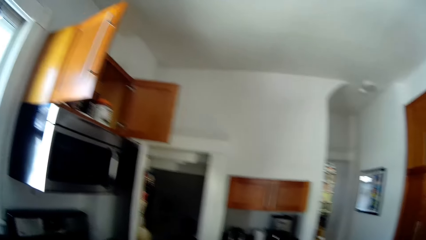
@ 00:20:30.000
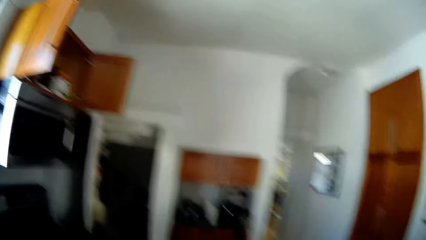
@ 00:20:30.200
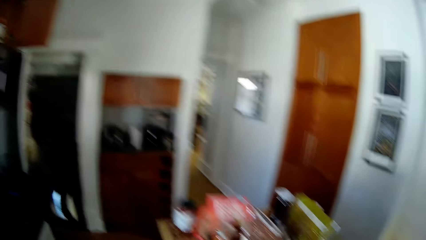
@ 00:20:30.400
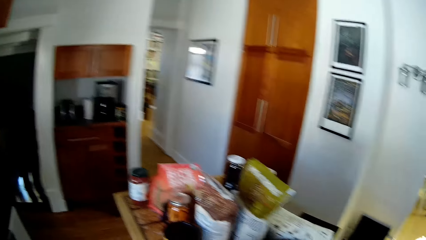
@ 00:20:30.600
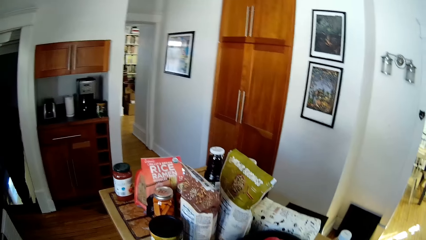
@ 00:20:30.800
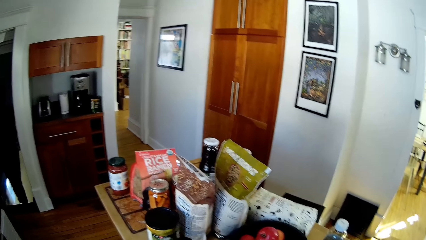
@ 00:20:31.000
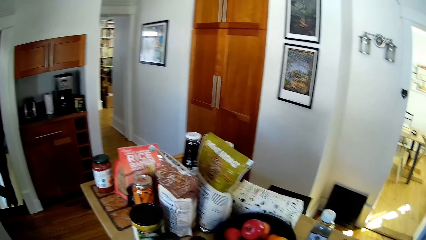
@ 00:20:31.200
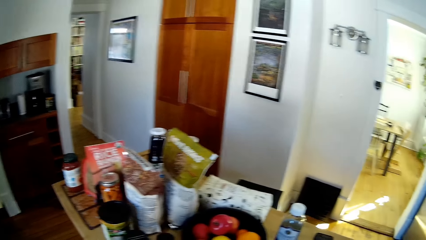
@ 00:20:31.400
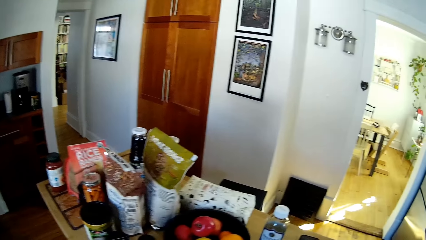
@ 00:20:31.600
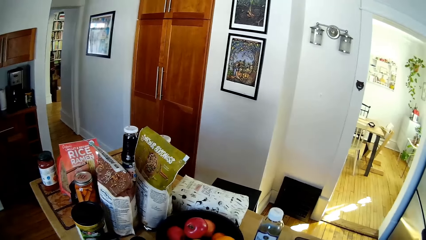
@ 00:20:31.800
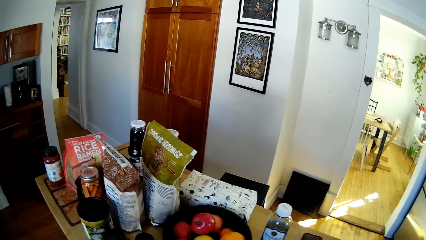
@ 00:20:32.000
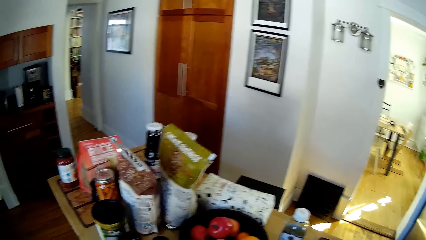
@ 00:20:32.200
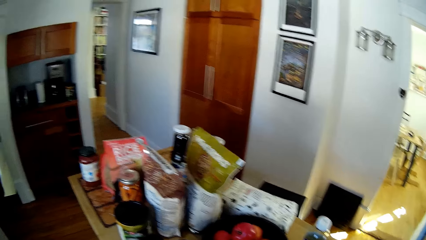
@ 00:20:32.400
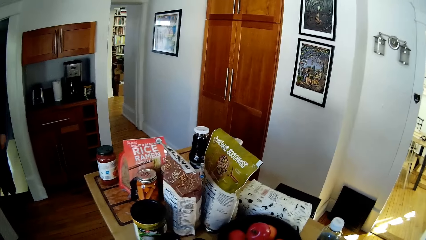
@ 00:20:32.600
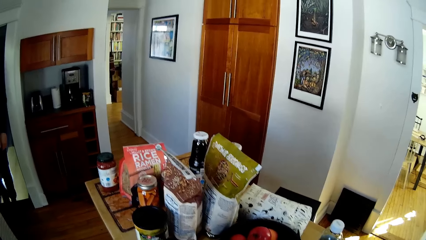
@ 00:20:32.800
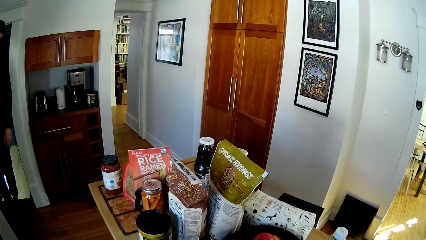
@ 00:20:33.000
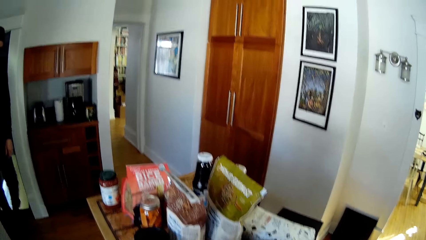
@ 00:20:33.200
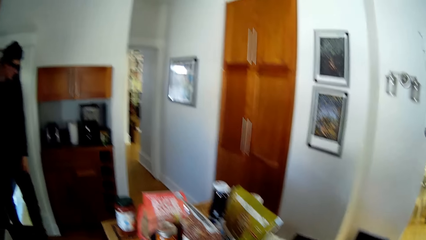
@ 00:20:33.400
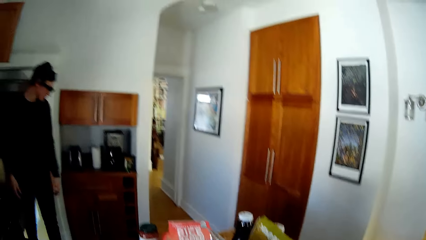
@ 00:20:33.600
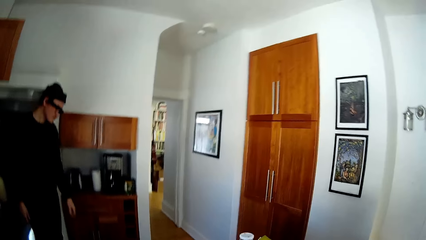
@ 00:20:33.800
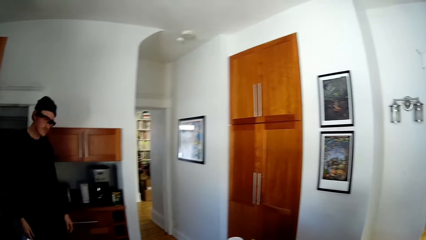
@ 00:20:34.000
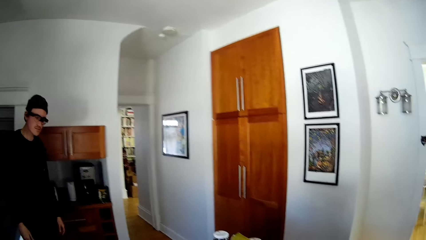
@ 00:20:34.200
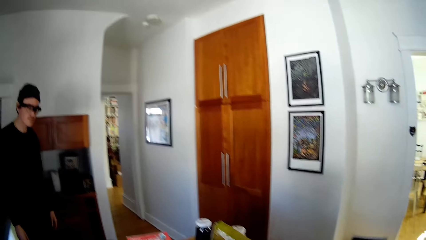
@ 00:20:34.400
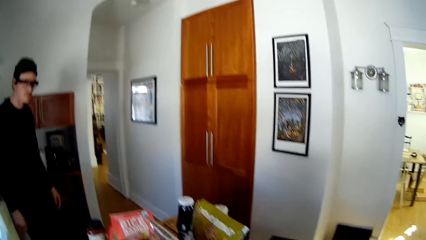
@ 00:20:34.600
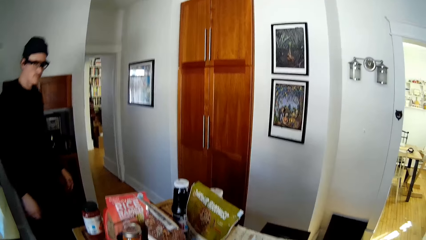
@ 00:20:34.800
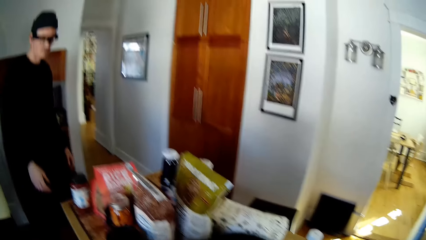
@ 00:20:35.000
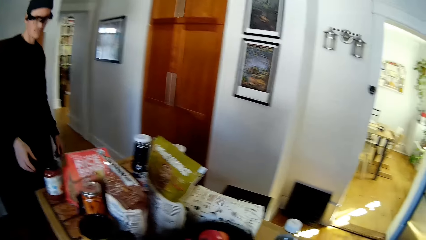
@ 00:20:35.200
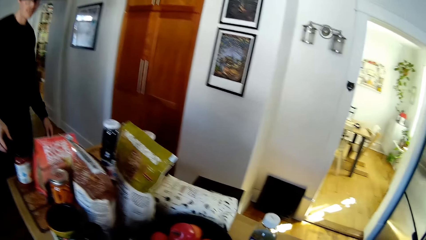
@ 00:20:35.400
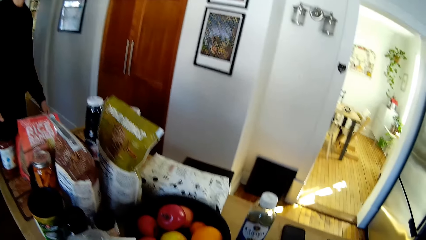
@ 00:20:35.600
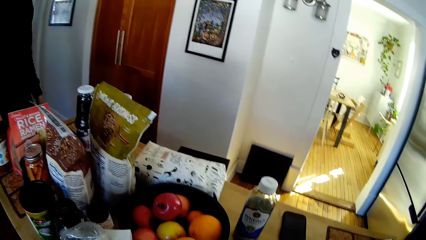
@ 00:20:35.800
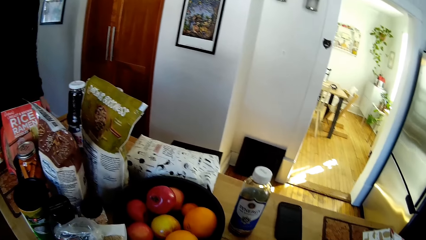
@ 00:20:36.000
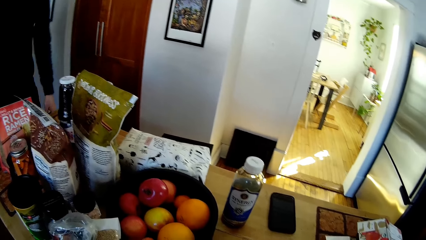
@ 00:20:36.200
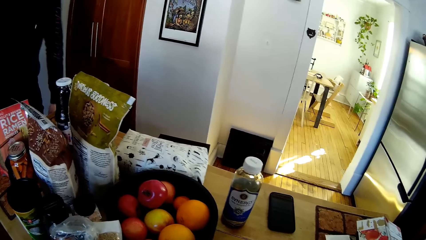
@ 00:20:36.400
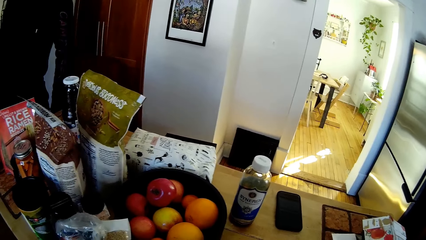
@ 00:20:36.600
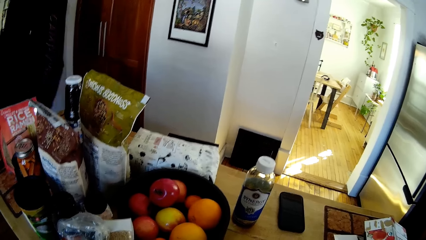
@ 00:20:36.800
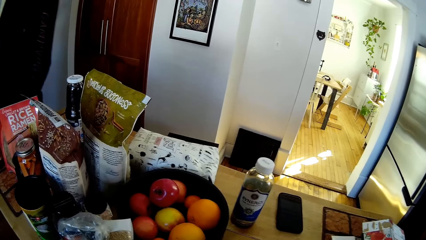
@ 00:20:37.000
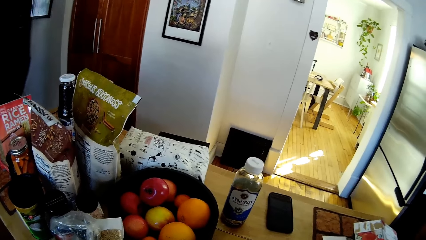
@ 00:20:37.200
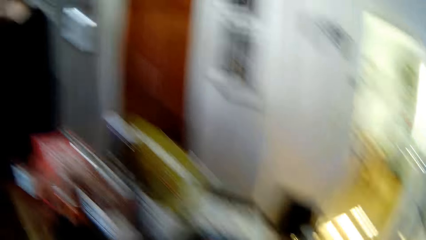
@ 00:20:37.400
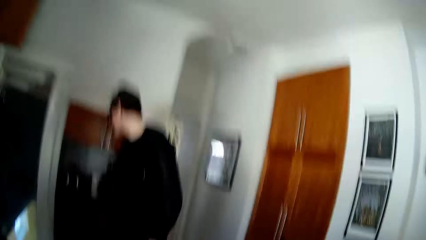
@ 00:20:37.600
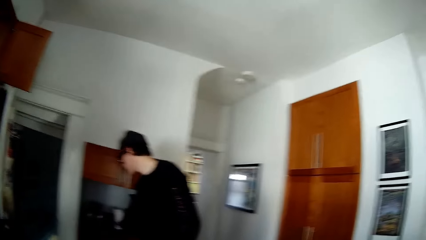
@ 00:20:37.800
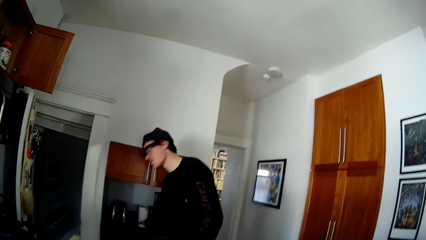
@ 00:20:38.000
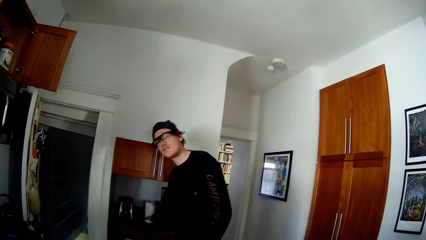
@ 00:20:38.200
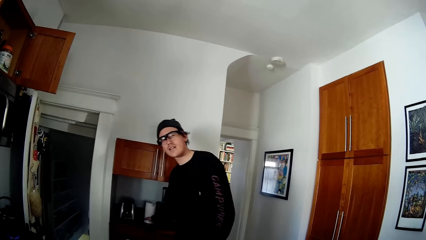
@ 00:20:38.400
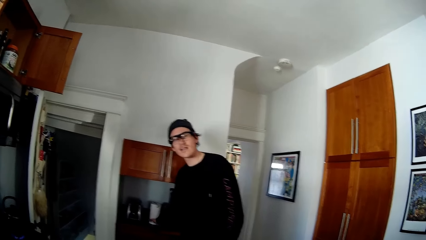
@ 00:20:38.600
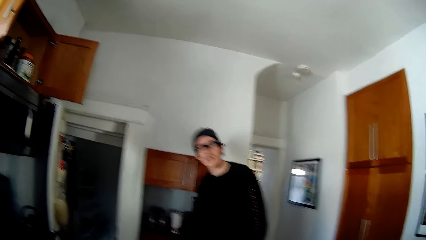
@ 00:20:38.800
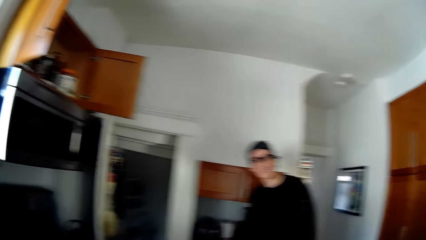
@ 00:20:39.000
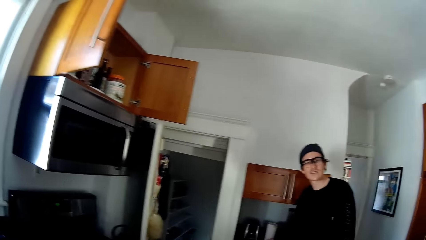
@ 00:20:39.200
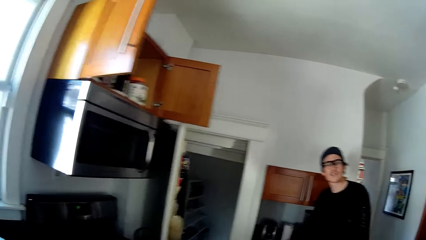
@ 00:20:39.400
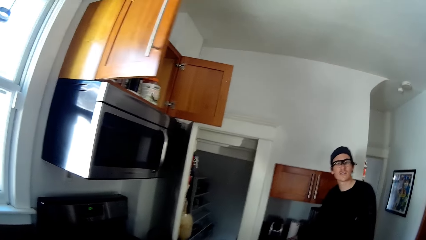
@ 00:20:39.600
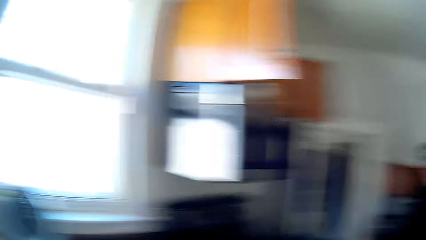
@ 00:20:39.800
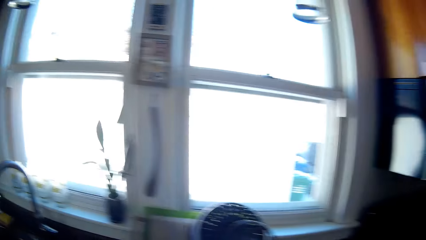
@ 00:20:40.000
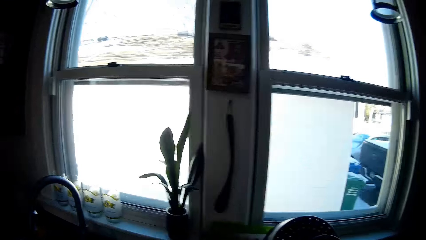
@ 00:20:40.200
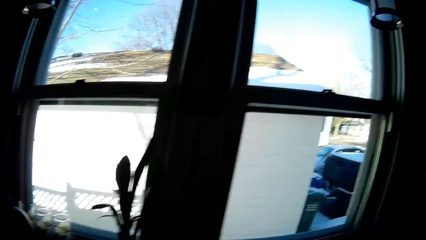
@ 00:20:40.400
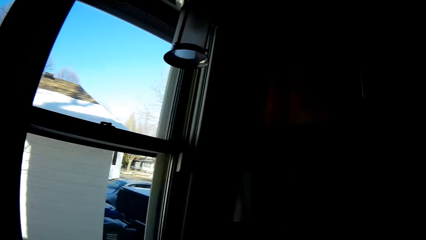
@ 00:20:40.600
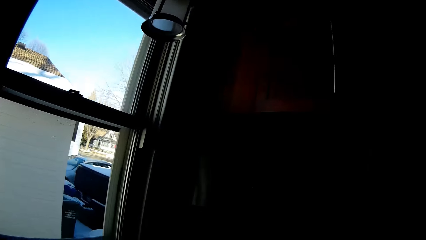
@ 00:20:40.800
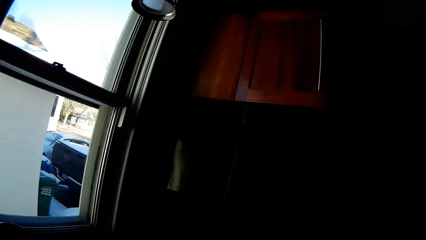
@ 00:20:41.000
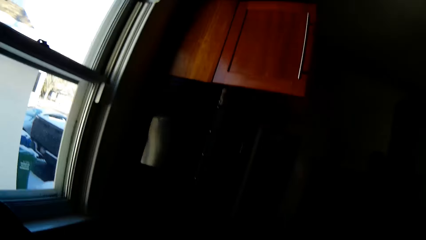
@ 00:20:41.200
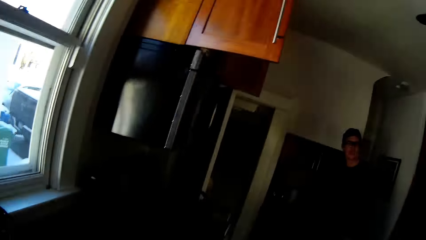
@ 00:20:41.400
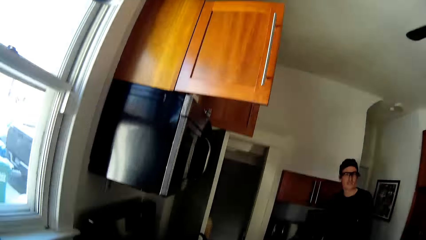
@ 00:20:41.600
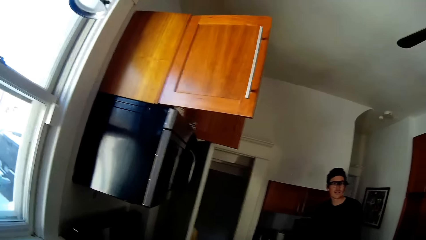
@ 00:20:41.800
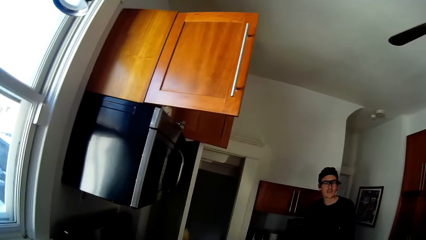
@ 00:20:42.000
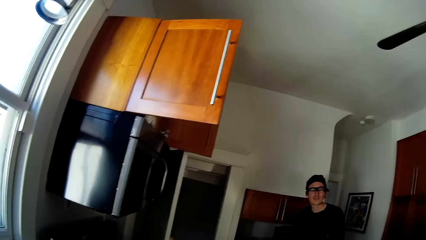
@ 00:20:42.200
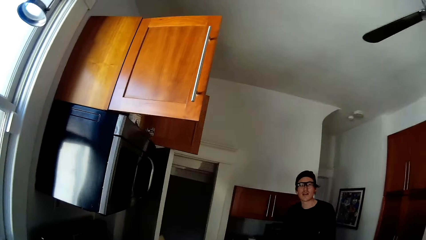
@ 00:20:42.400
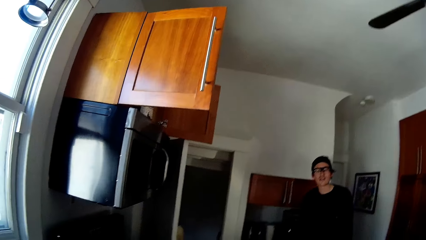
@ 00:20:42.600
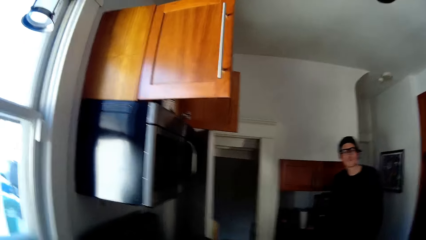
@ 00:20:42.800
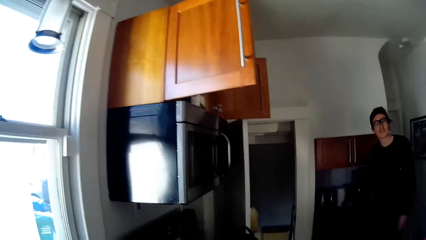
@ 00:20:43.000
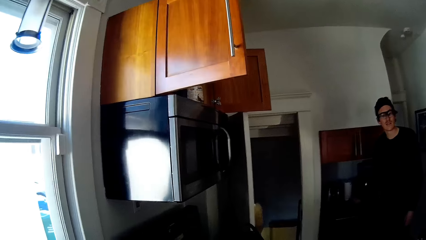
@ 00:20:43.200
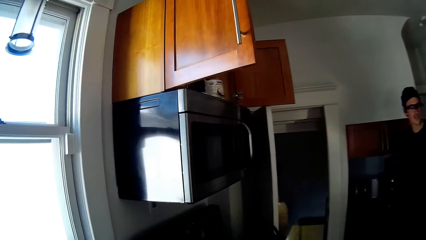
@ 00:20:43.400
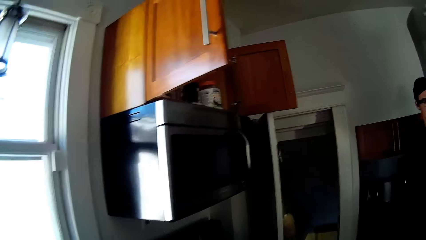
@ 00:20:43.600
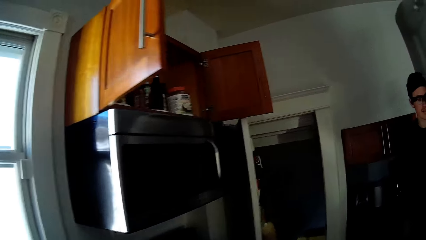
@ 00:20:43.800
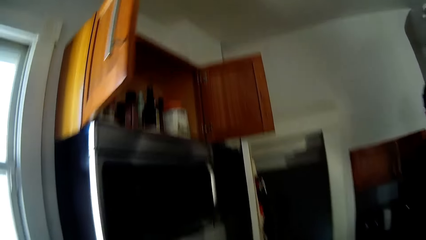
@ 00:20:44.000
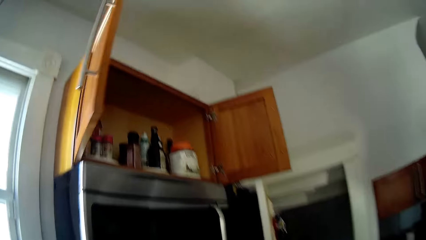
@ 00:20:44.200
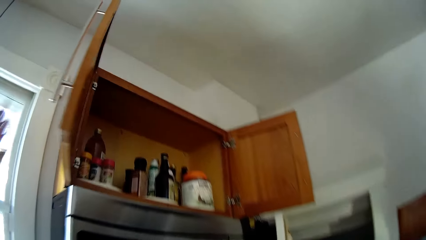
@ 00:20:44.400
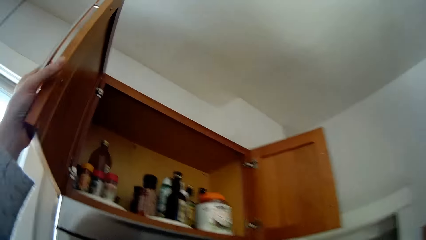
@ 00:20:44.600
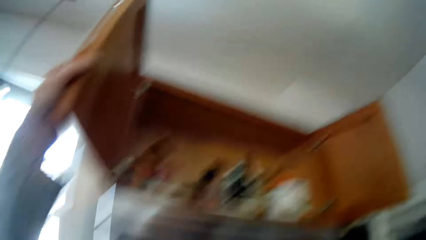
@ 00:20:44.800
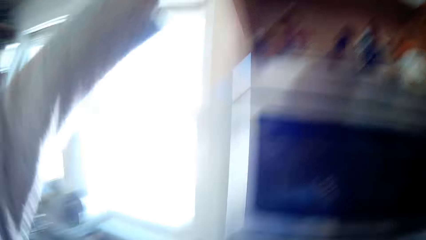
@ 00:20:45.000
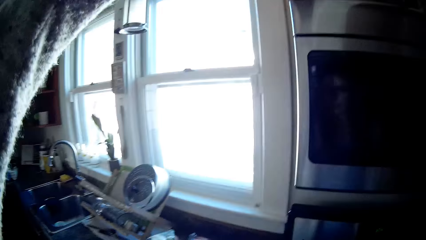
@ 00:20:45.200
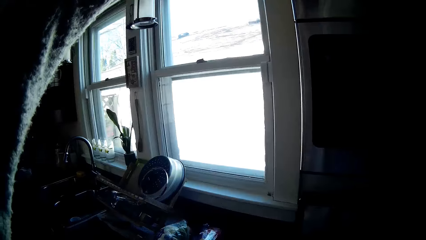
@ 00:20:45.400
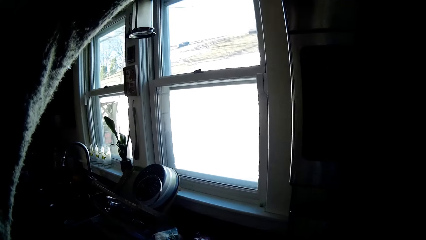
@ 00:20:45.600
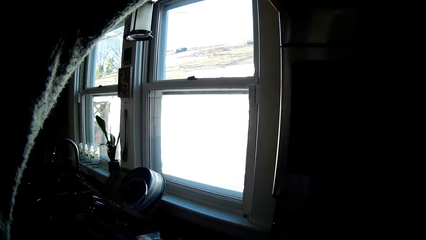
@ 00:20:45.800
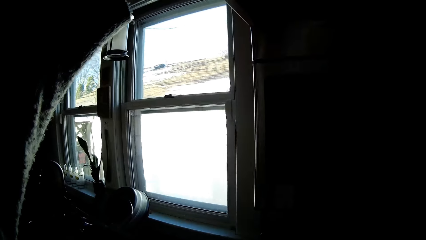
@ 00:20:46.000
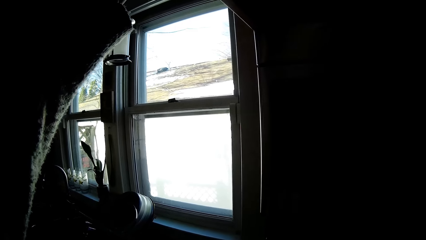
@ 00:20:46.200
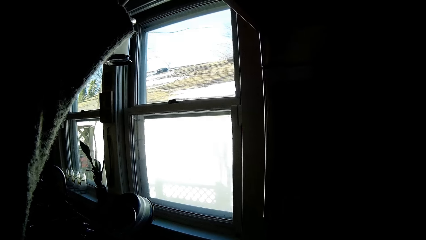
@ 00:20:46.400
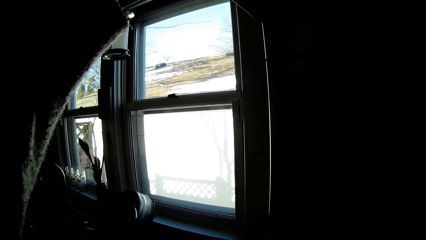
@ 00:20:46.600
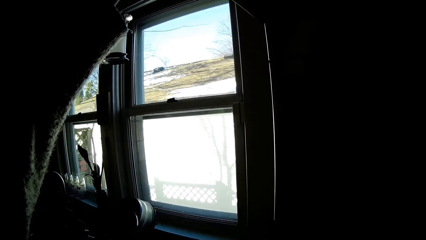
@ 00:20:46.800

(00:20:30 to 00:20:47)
The camera wearer converses with a man. She holds the door of the kitchen cabinet with her left hand.
